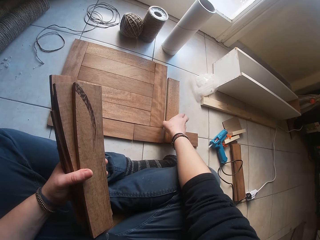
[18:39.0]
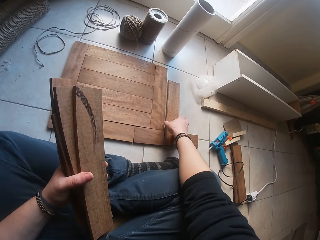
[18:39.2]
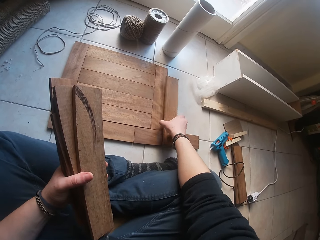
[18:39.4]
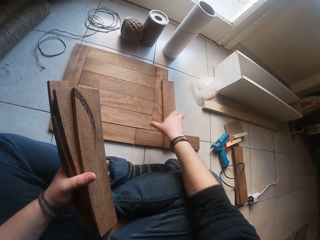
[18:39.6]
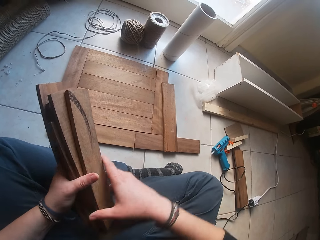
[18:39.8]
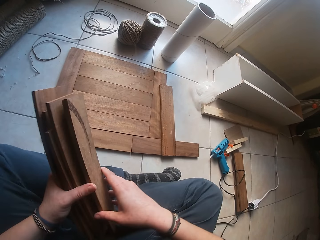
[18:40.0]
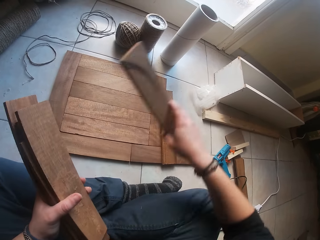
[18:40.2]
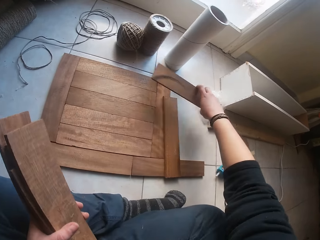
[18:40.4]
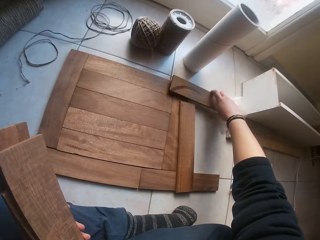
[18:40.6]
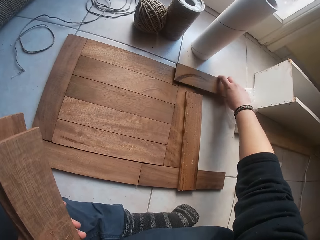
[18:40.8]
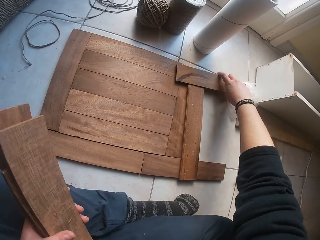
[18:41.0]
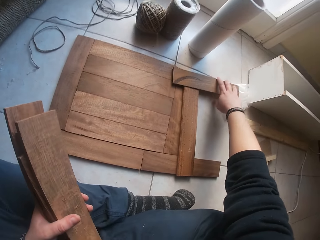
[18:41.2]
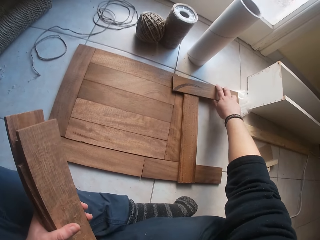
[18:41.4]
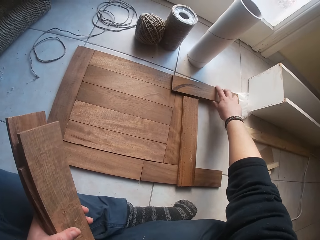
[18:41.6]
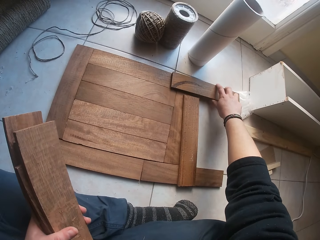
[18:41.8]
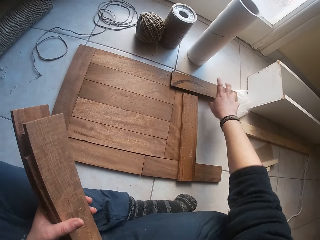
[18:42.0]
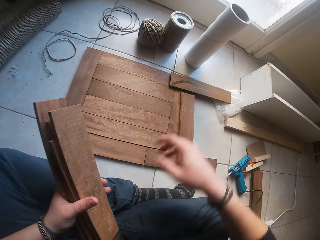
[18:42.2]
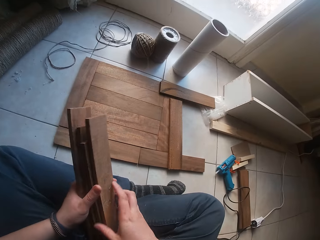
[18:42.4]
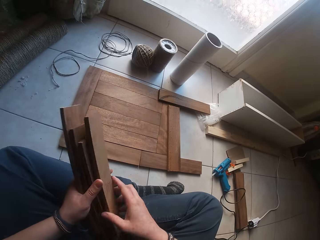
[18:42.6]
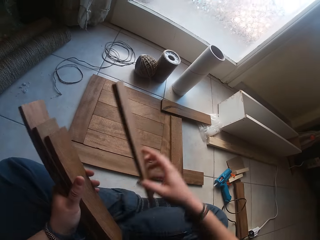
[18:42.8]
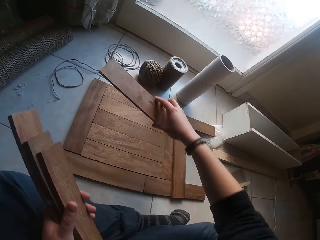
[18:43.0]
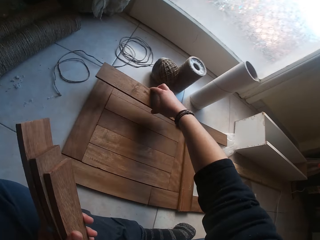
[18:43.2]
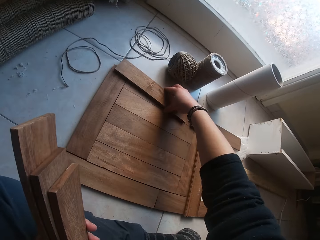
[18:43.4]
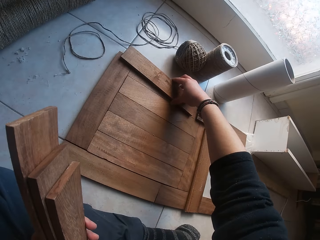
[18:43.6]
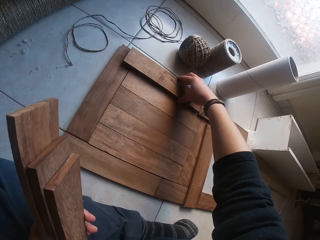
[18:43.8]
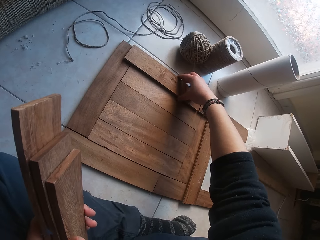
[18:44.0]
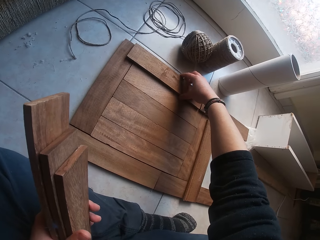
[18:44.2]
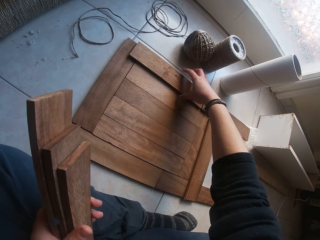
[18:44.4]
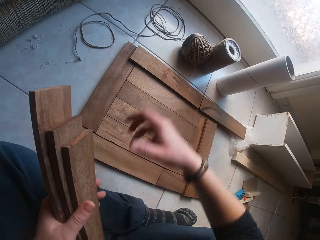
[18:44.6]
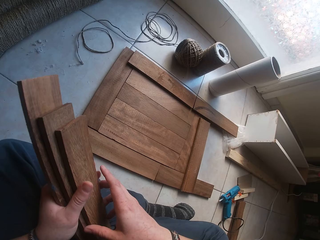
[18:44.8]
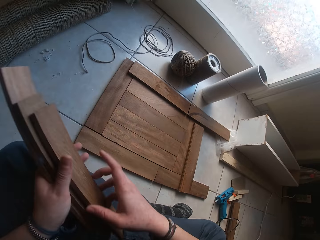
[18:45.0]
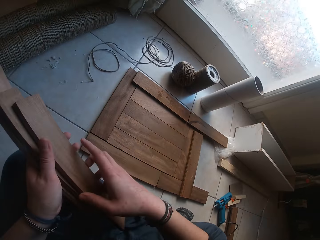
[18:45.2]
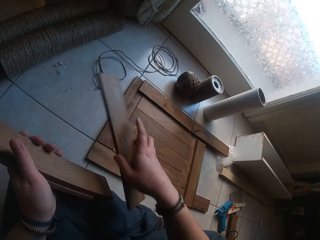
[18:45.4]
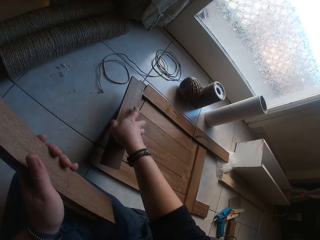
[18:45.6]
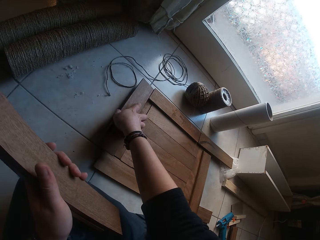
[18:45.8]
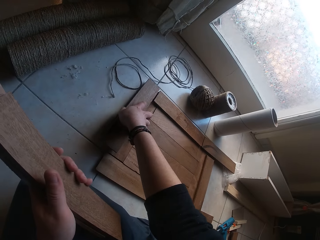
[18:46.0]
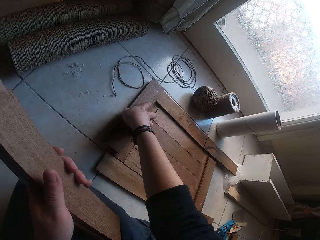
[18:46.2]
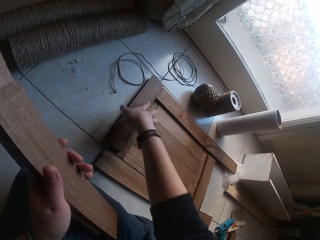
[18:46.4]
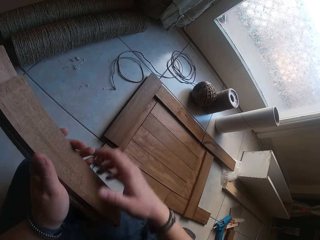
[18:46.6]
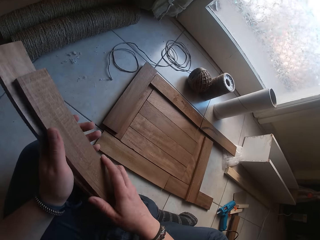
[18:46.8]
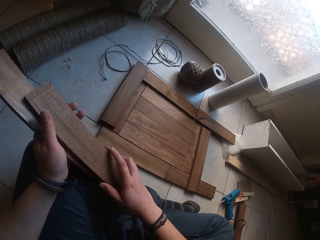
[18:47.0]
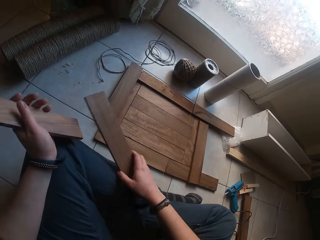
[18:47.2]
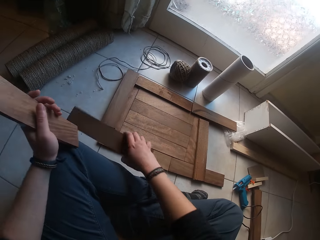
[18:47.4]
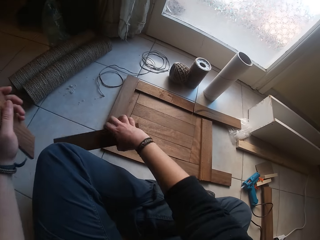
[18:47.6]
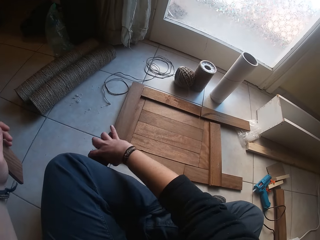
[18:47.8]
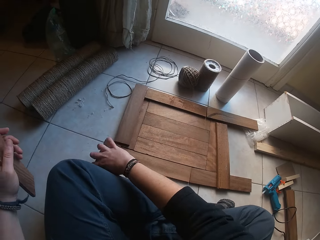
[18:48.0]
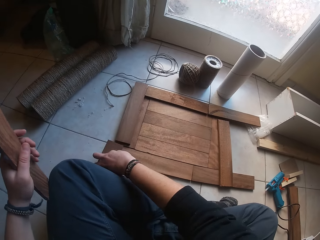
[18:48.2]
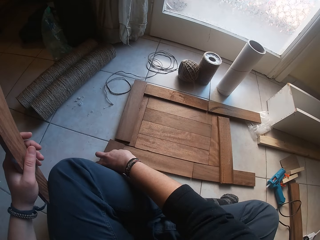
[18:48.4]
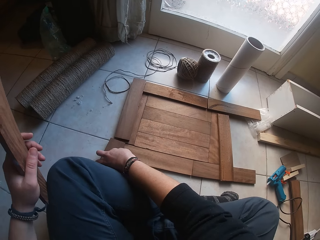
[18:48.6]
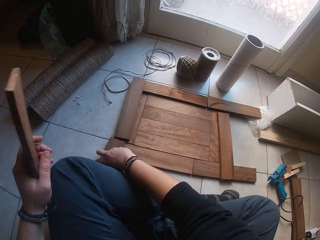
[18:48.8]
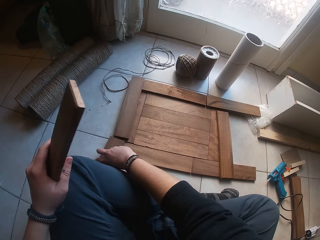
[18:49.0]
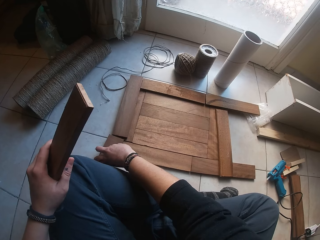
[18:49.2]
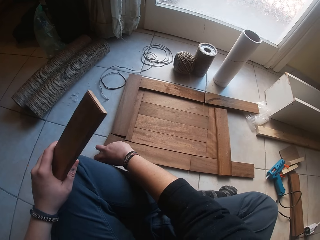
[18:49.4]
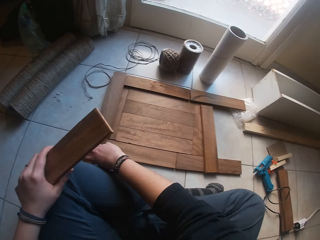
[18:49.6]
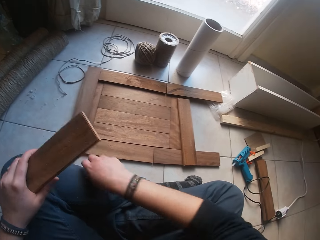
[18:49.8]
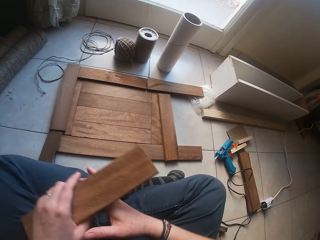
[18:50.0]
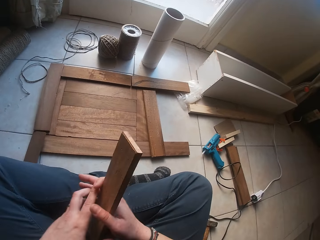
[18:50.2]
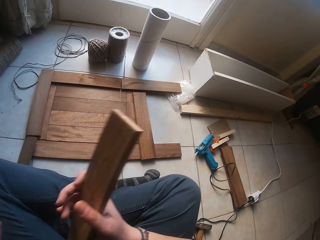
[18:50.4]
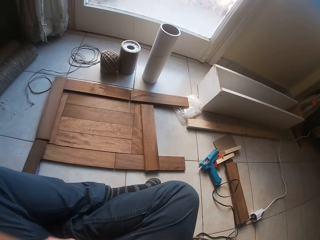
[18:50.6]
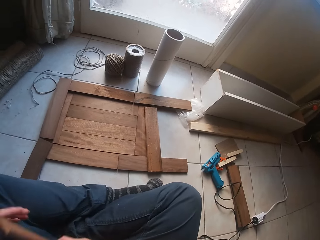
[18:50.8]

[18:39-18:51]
The camera wearer picks the wood. They arrange the wood. They place the wood down. They pick the wood. They hold the wood. They arrange the wood.

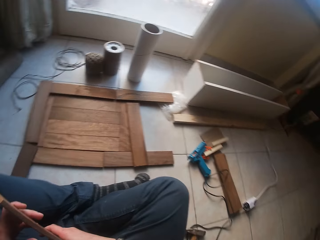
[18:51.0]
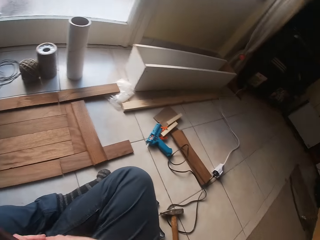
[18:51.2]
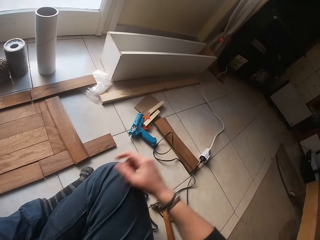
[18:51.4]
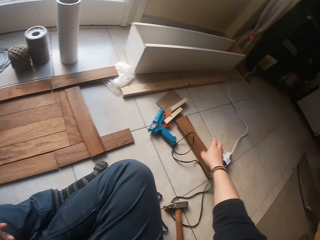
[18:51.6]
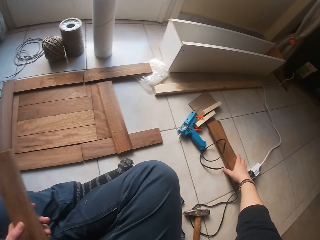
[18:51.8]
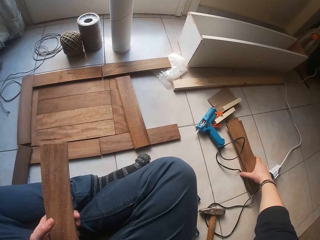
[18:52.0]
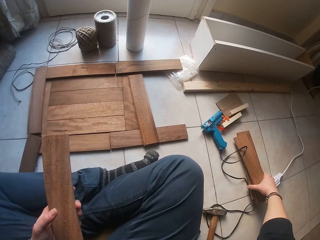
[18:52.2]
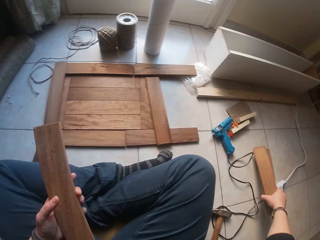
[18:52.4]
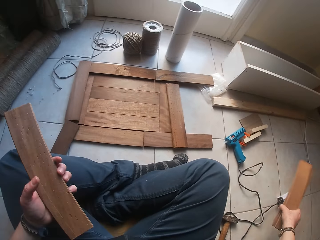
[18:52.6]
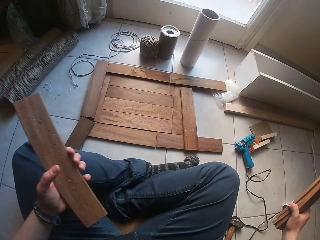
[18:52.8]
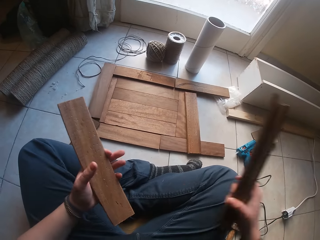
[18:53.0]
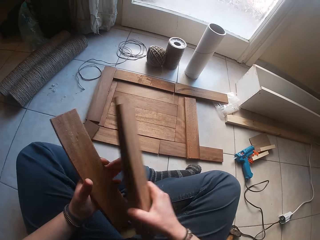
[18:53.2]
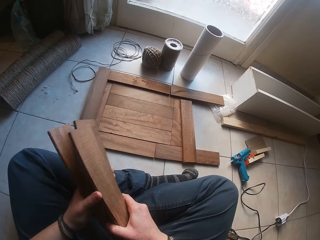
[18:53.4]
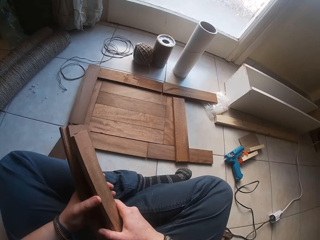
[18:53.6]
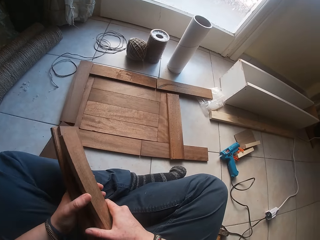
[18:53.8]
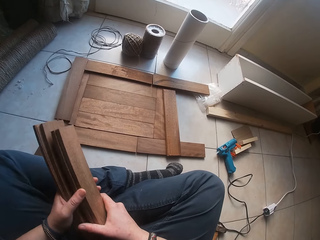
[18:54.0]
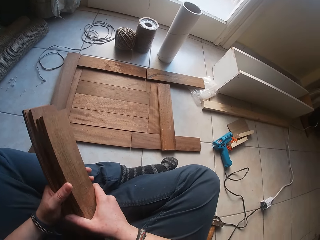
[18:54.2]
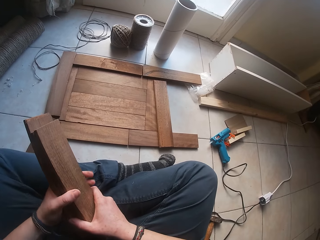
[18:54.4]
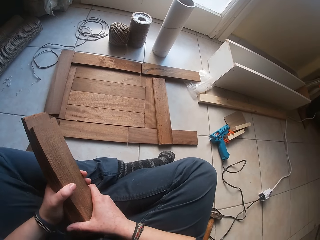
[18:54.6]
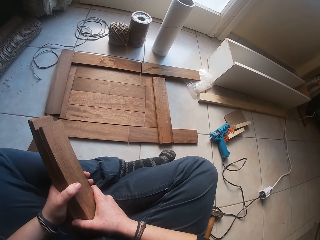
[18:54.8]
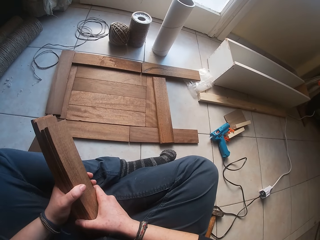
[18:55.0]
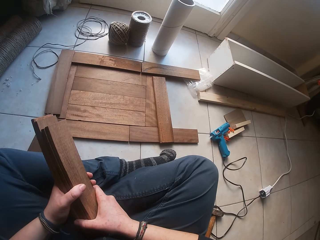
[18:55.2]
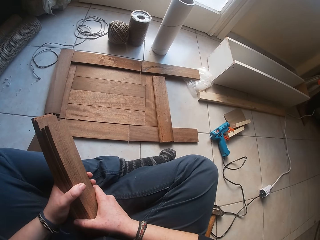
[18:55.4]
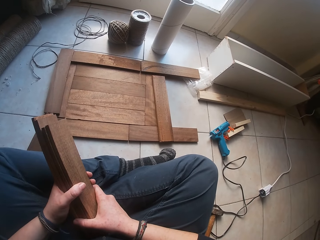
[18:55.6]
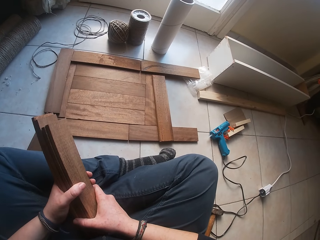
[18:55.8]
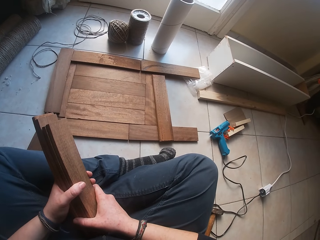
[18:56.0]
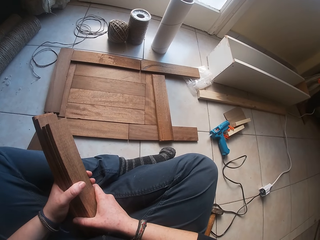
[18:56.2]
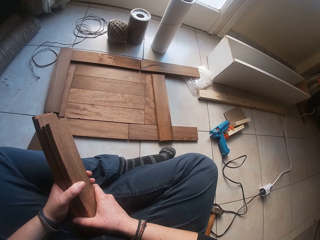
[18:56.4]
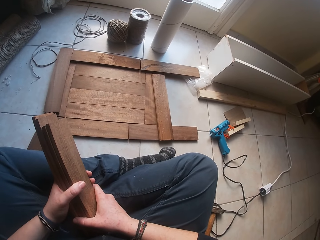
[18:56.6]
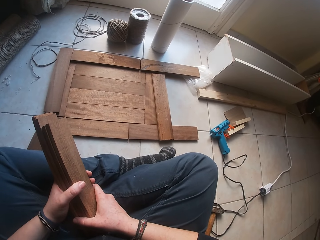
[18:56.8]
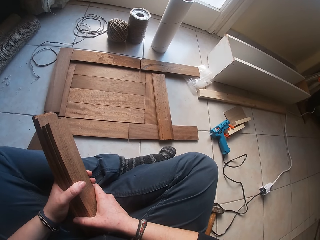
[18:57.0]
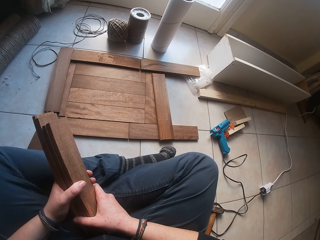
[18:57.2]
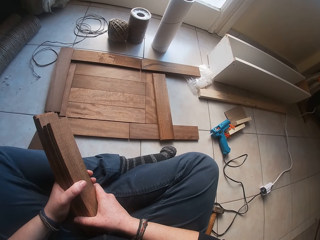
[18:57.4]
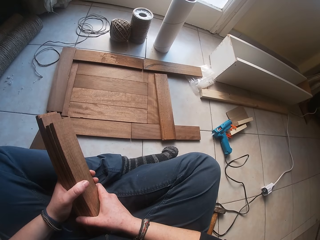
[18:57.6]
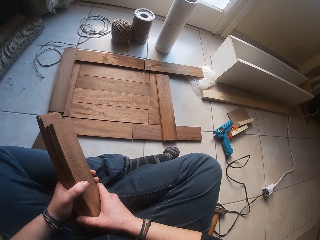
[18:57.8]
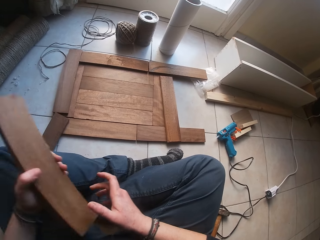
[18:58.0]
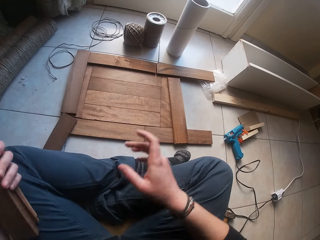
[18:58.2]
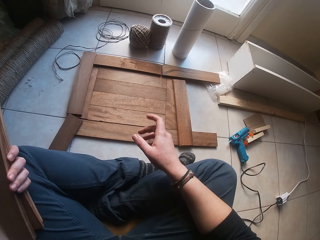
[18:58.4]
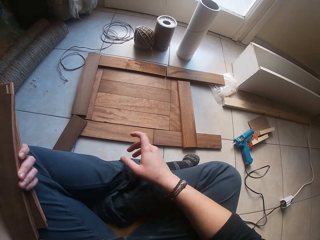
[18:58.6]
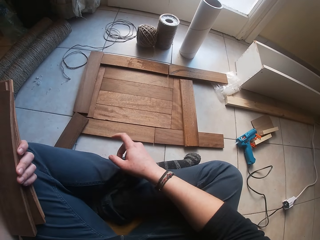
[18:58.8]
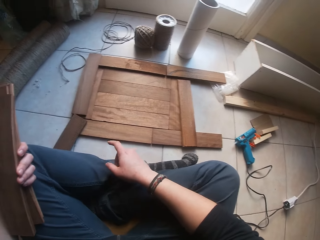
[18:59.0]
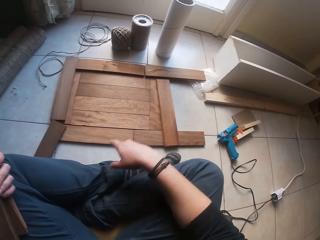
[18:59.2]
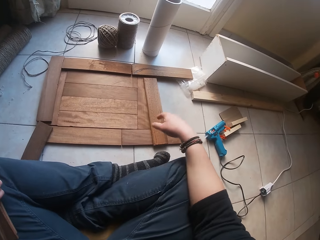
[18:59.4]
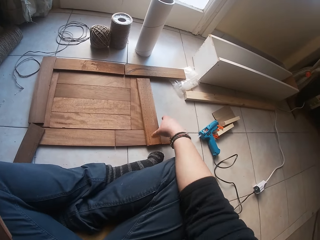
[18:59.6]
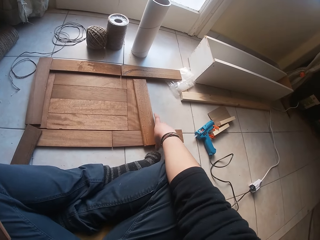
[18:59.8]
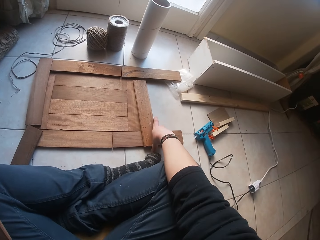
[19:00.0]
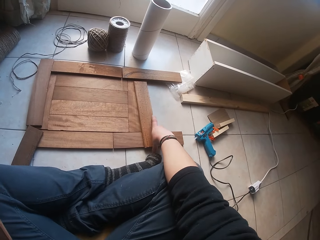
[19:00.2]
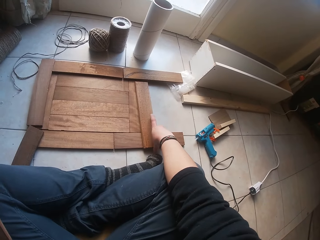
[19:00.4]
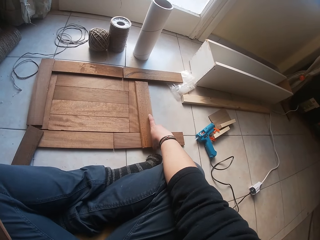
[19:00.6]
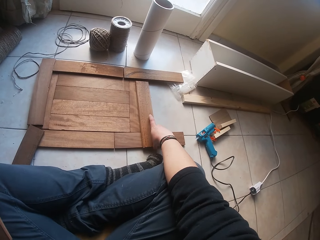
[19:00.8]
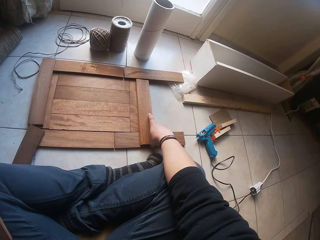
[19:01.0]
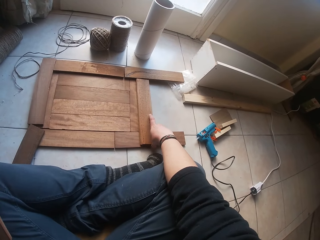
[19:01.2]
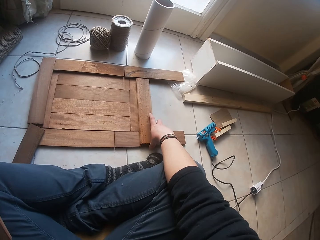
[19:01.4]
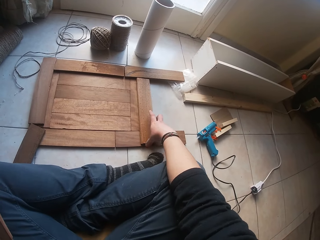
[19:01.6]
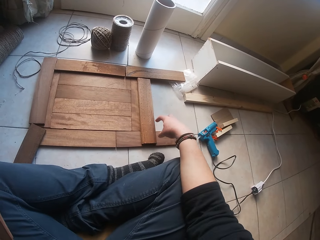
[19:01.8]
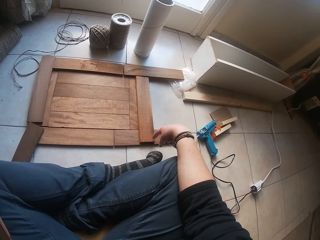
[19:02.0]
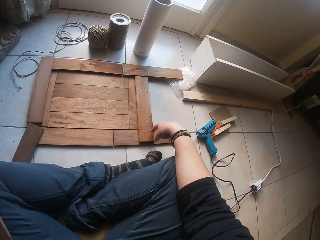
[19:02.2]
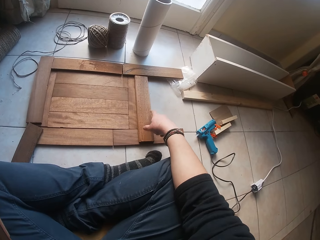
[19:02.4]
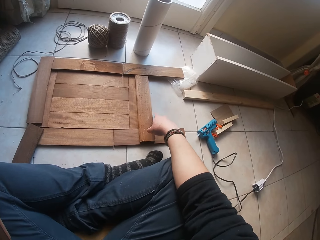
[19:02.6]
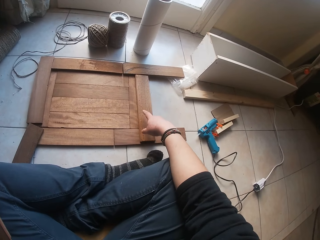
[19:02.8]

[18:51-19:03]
The camera wearer picks up the wood. They hold the wood. They move their hand.
